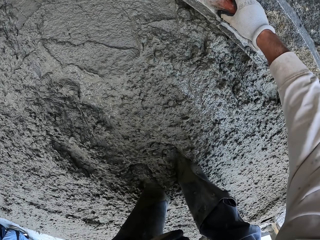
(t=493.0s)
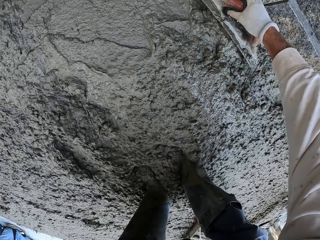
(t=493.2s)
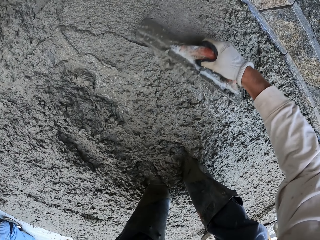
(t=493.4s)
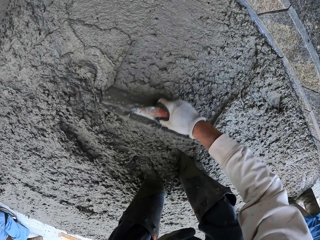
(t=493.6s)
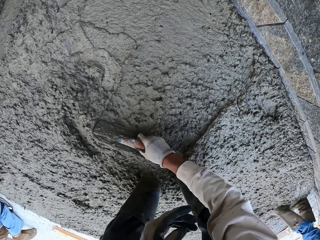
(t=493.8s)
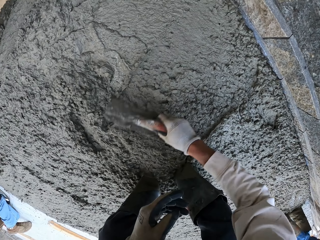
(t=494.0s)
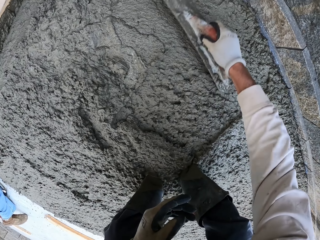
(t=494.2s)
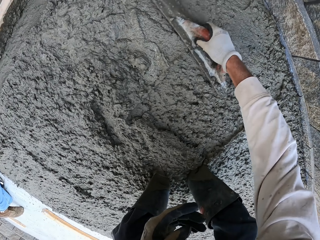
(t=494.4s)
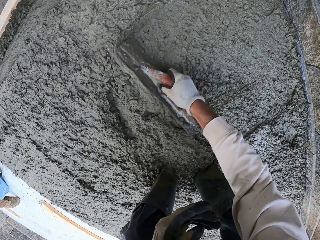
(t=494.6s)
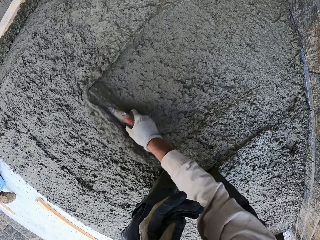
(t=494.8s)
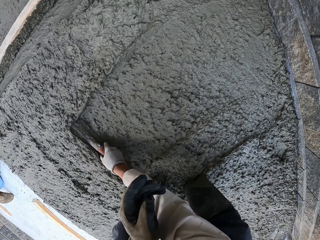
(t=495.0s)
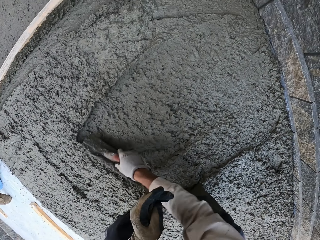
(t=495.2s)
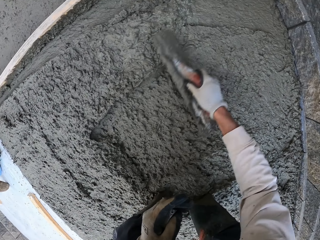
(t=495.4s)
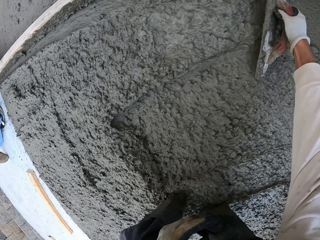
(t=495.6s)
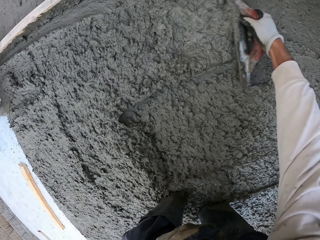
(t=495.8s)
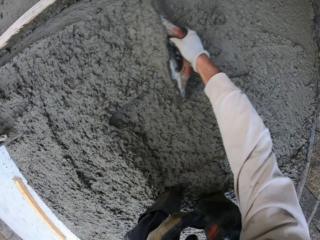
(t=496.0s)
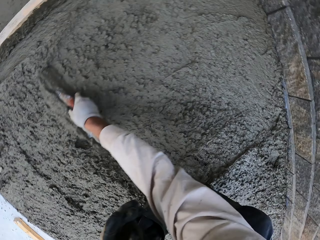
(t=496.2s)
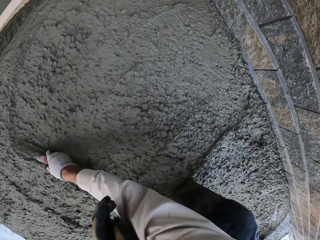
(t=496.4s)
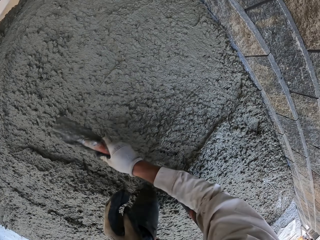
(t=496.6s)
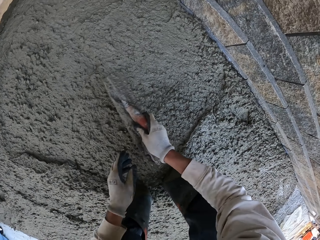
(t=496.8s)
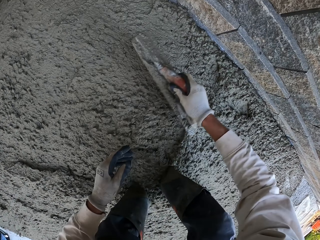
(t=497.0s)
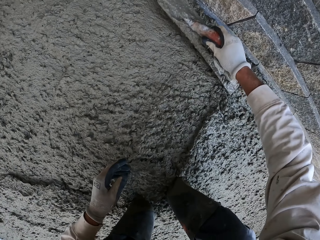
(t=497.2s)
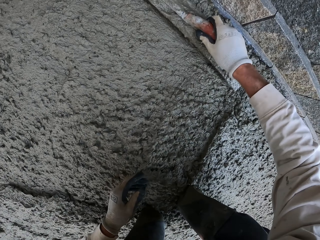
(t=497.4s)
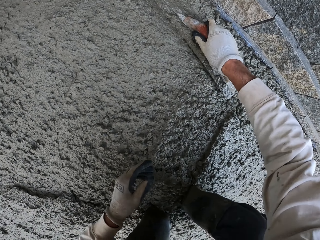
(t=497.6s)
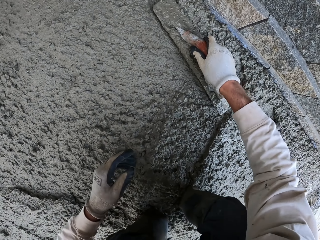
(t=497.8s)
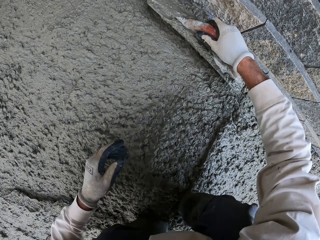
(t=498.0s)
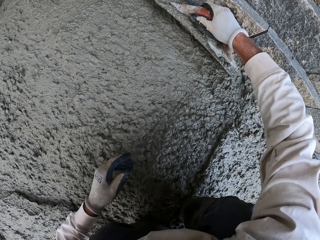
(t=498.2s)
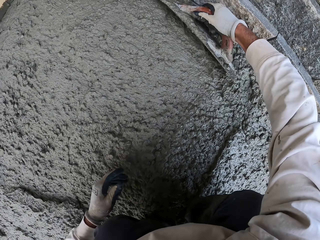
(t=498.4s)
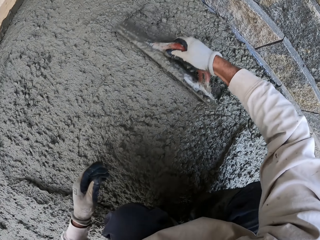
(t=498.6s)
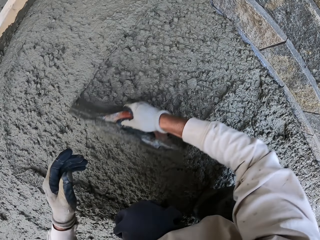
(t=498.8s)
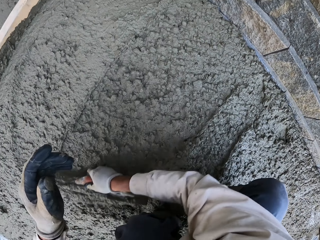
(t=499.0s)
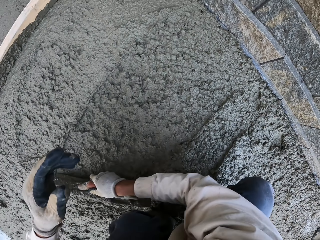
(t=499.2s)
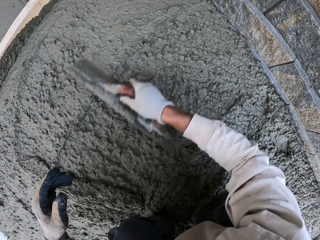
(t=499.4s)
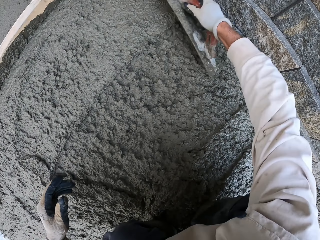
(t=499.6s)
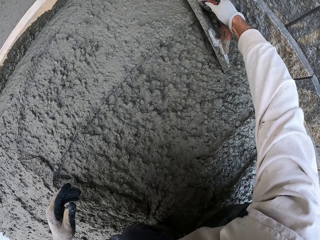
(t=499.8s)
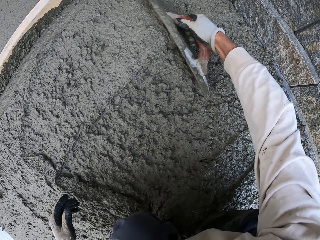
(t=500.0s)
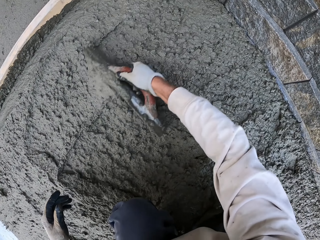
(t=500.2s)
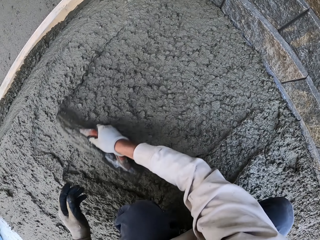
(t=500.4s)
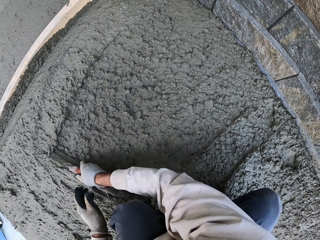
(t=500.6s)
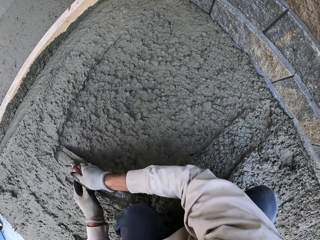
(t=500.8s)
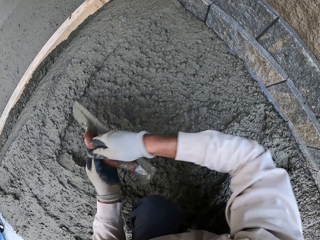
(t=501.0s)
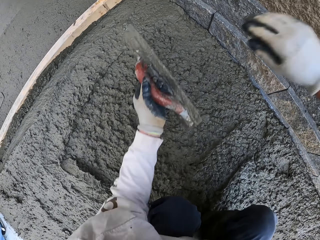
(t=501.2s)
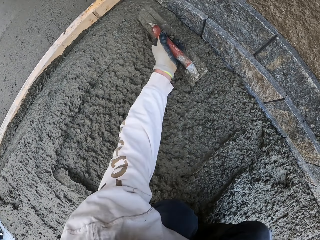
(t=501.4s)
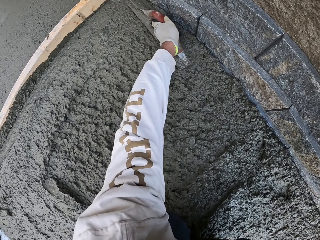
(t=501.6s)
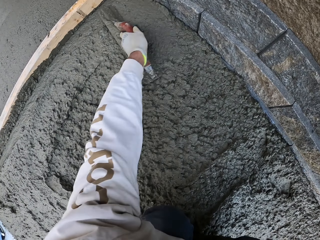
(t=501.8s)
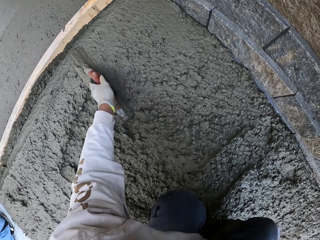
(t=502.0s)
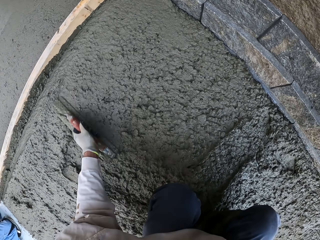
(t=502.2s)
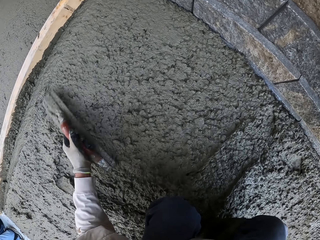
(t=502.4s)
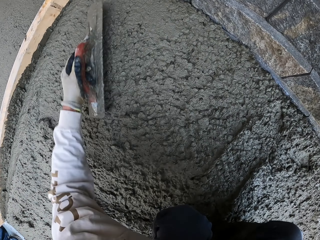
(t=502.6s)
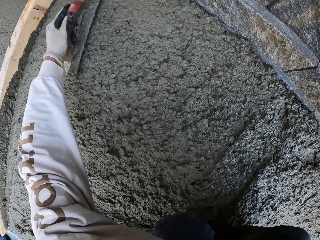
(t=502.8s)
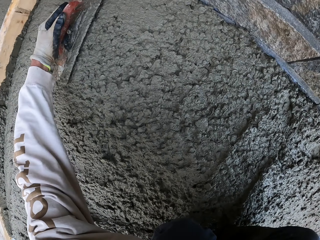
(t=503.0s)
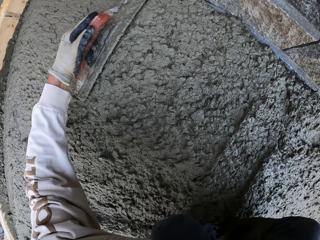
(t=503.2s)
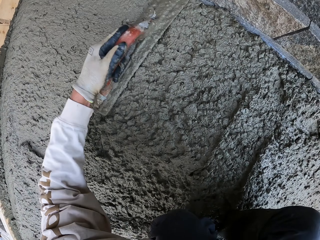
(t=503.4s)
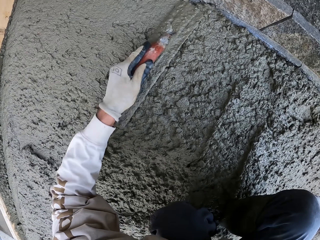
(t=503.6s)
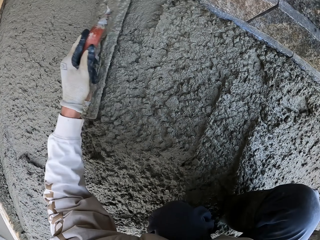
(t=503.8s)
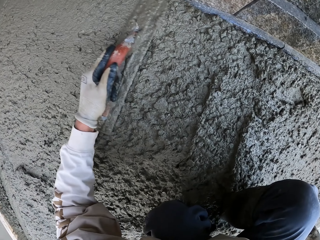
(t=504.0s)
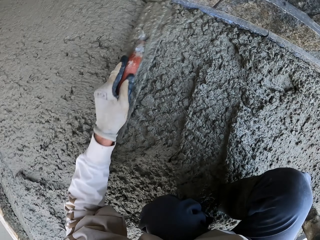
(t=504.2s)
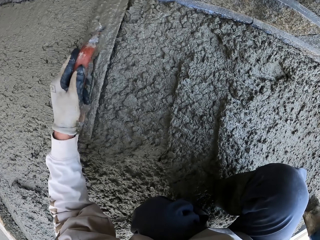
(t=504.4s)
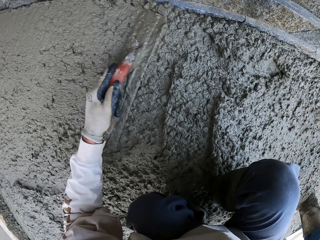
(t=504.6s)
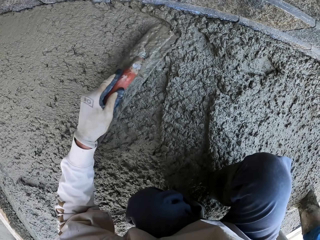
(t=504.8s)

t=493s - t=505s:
The camera wearer levels the concrete with a trowel.

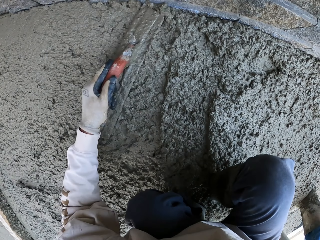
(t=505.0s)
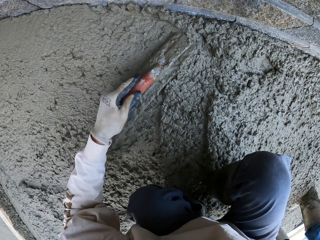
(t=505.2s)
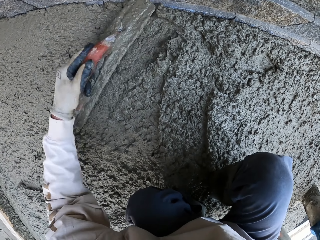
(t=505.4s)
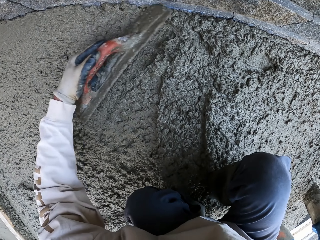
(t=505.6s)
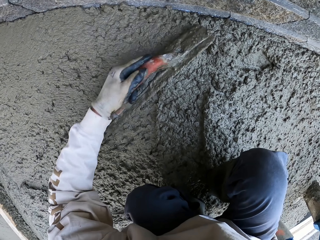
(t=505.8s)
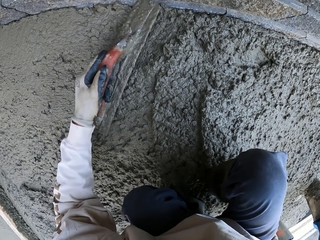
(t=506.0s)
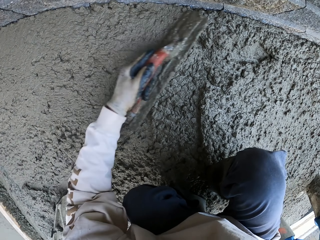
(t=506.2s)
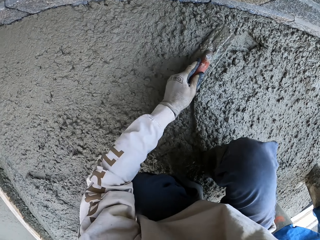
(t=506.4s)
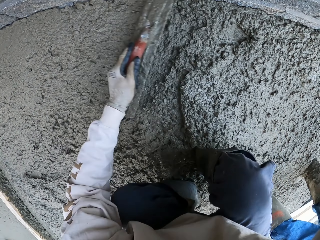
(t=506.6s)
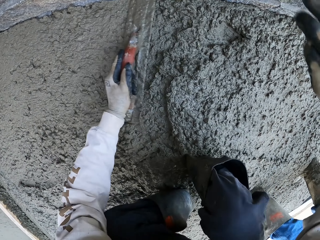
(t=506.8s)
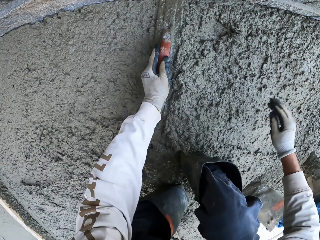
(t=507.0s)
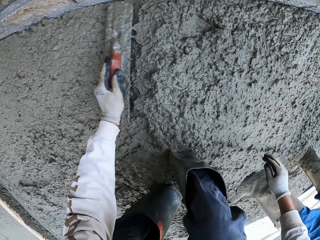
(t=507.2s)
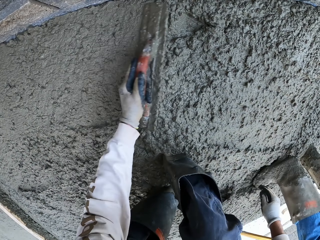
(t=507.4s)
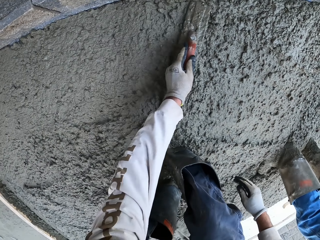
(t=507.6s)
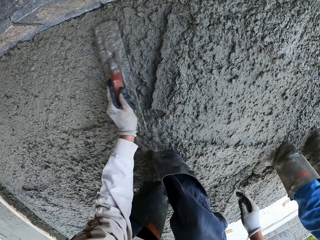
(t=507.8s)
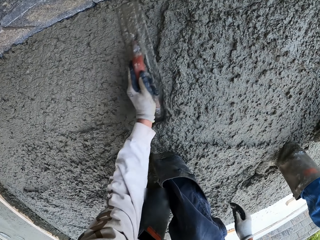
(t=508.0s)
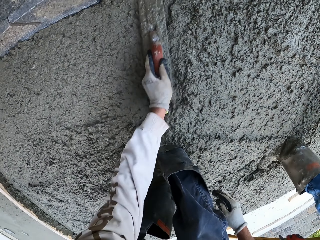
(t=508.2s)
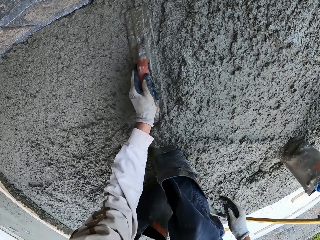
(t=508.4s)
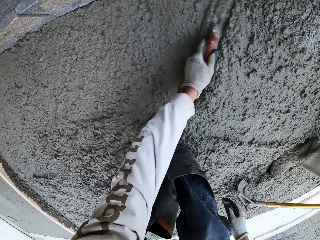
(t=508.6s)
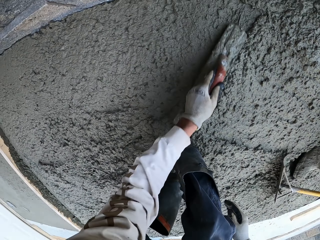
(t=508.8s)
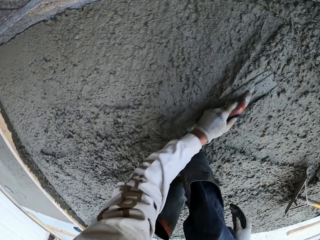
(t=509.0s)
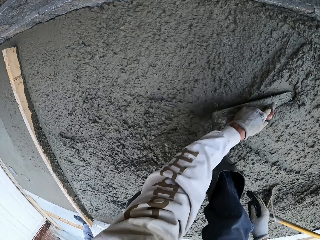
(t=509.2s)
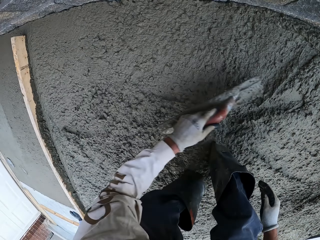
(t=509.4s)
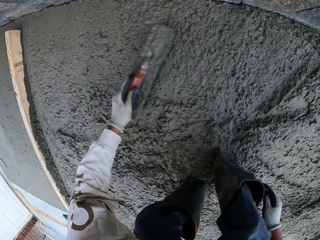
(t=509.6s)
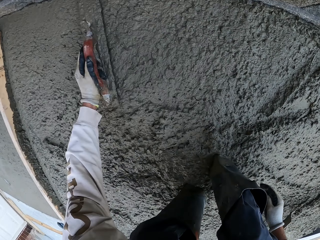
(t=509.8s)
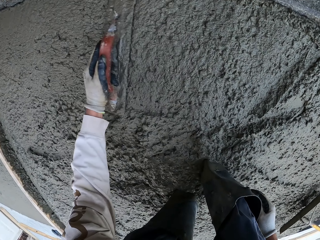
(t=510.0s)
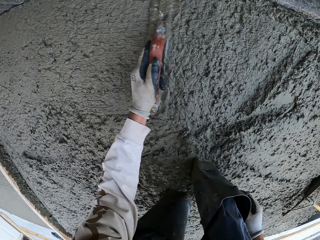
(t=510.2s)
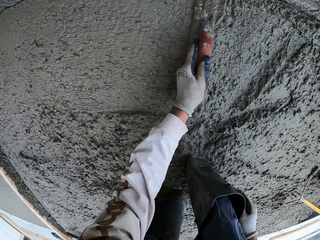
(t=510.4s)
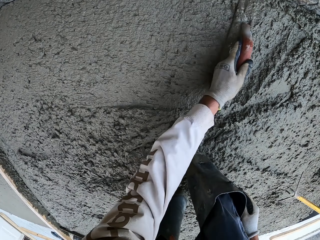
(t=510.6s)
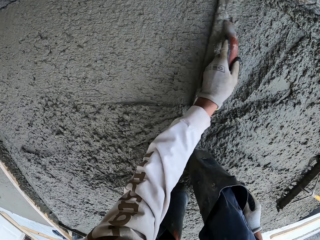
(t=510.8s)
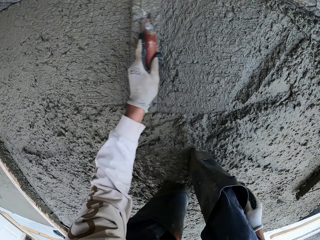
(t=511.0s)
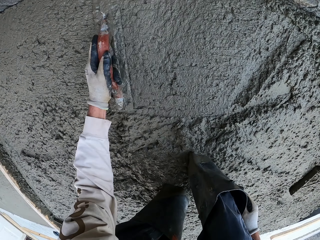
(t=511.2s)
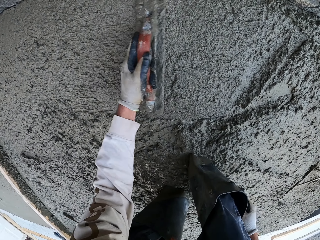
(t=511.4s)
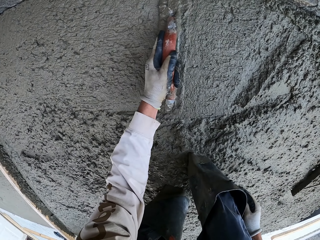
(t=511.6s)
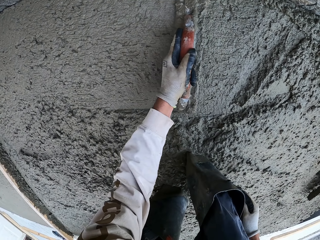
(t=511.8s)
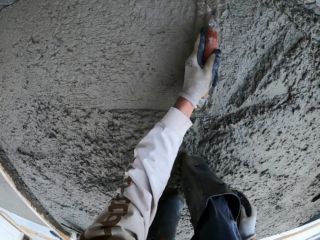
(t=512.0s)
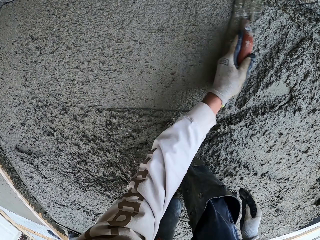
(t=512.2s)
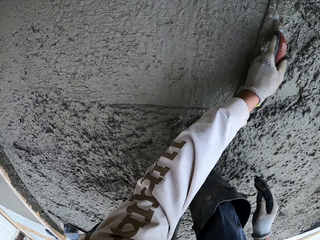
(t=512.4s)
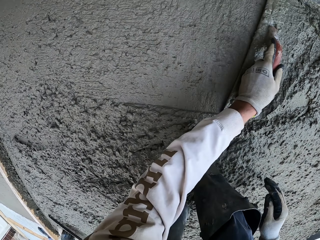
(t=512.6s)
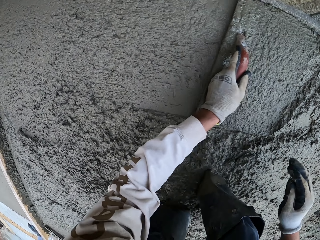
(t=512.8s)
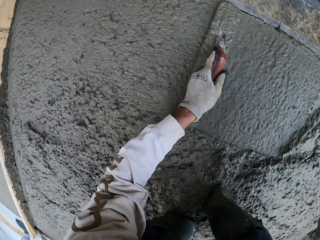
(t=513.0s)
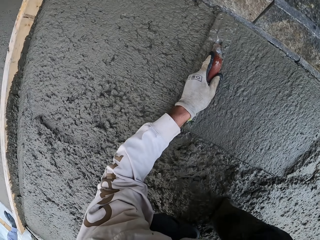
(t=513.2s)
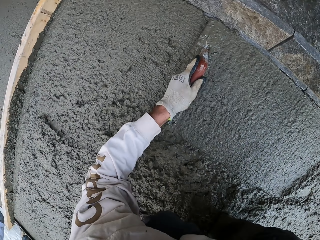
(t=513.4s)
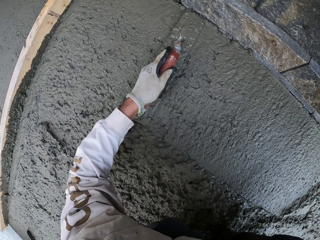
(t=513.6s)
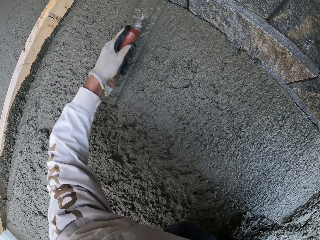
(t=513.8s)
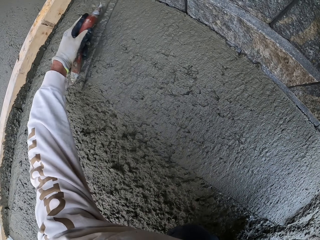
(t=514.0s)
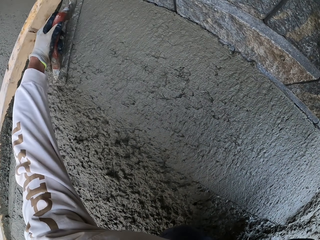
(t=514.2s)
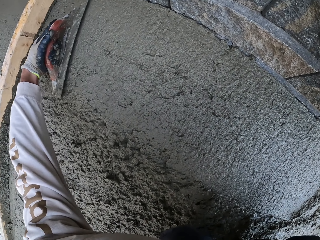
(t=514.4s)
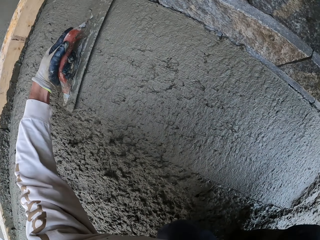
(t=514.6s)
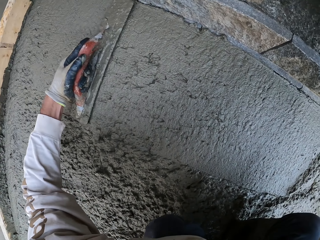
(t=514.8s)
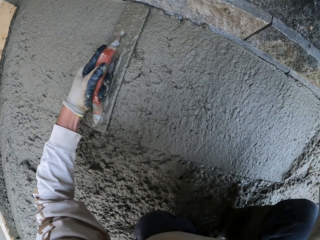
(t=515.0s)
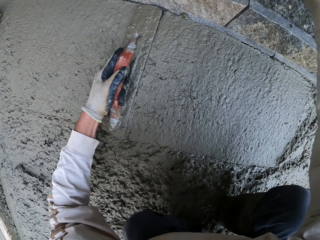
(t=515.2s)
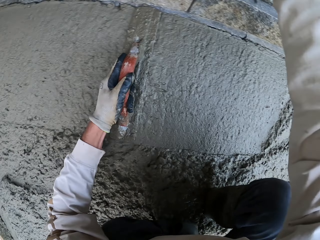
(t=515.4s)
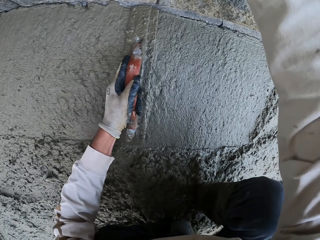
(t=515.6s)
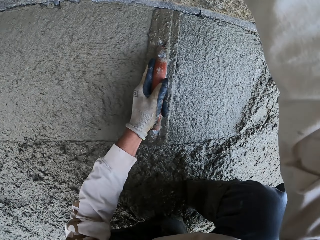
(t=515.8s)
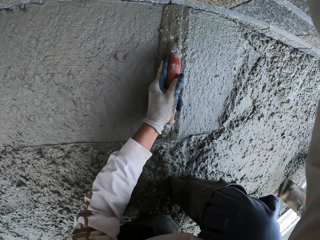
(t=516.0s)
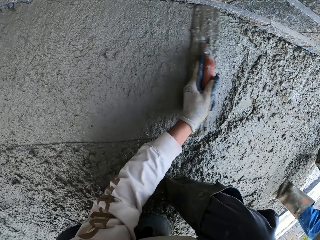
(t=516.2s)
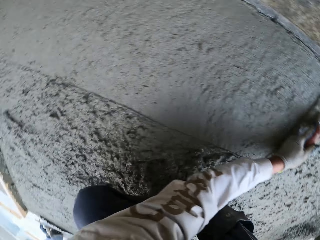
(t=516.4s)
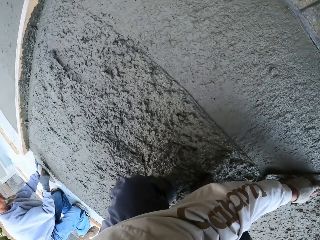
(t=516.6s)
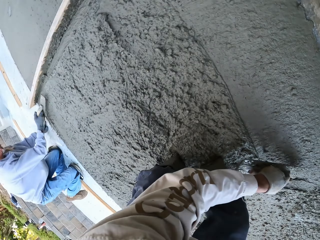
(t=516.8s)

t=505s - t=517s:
The camera wearer flattens the floor. A person flattens the floor with a magnesium bull float.
